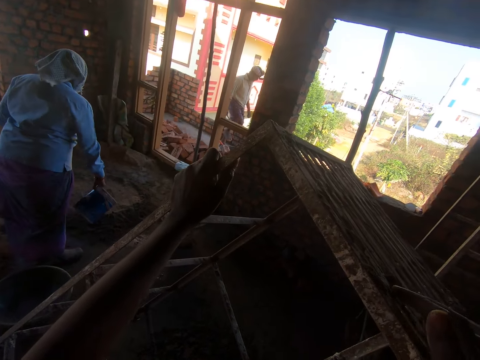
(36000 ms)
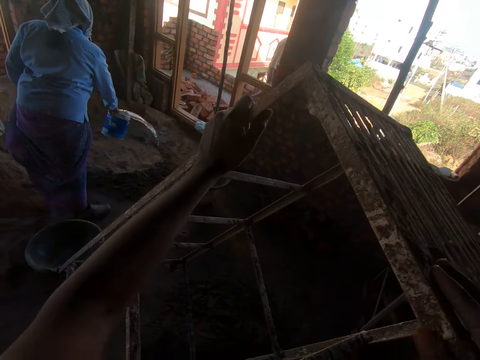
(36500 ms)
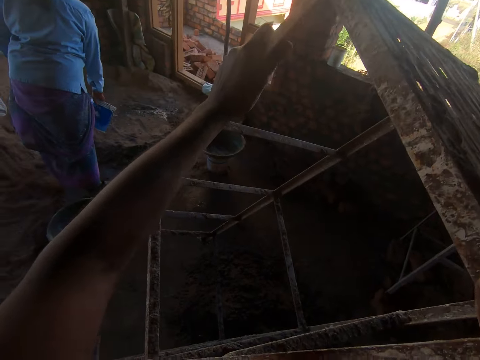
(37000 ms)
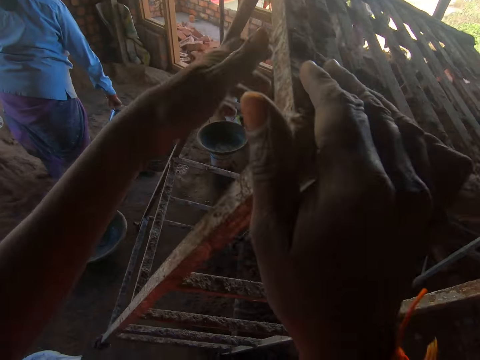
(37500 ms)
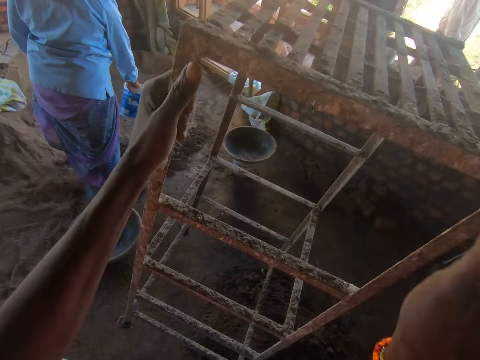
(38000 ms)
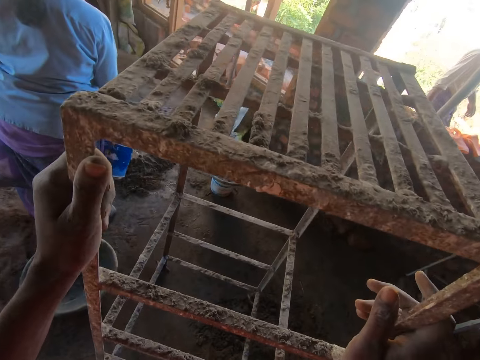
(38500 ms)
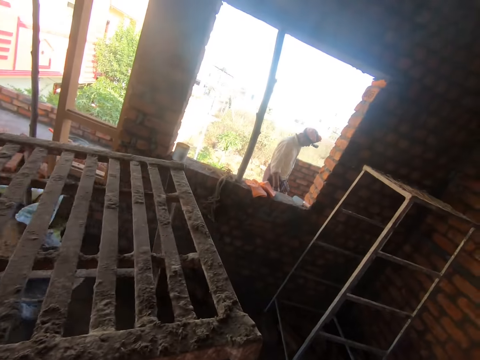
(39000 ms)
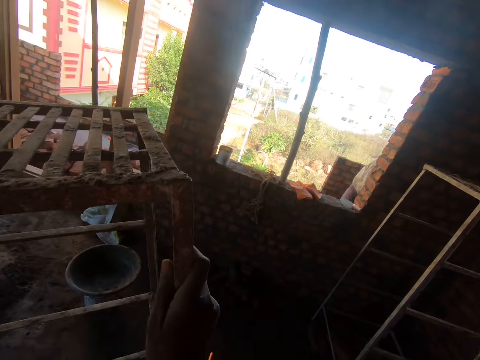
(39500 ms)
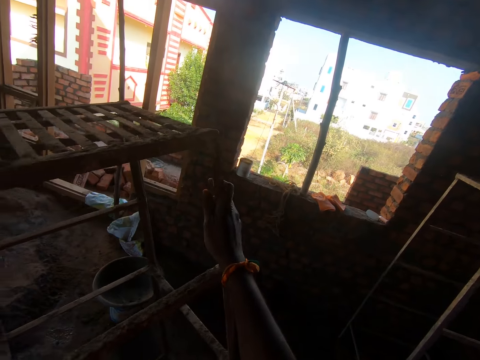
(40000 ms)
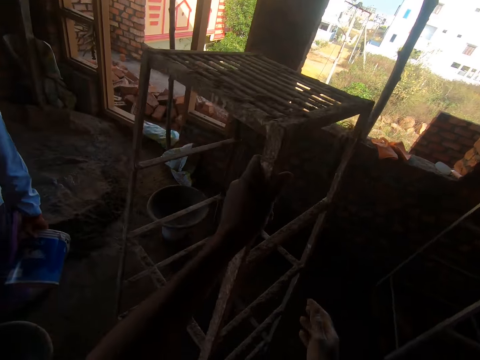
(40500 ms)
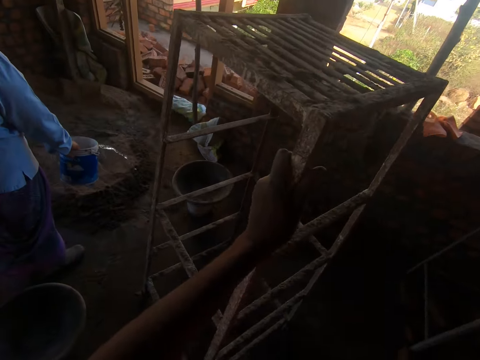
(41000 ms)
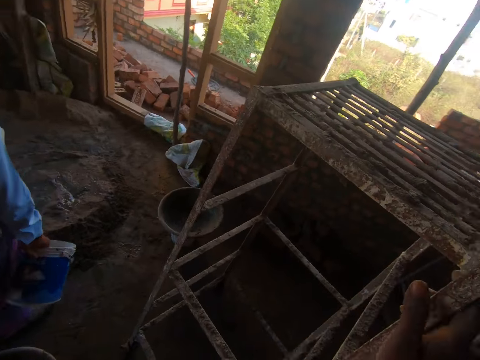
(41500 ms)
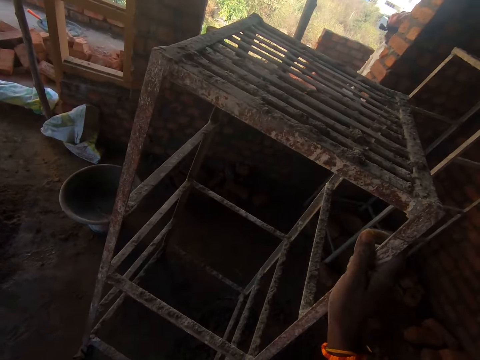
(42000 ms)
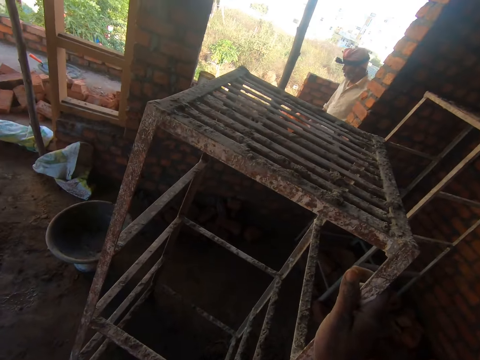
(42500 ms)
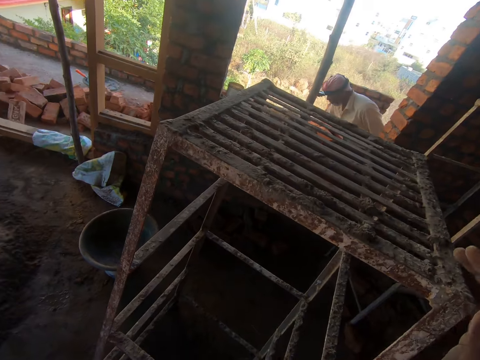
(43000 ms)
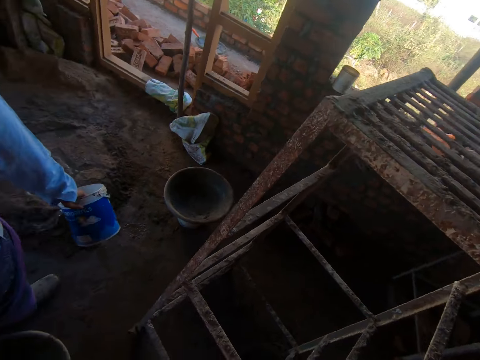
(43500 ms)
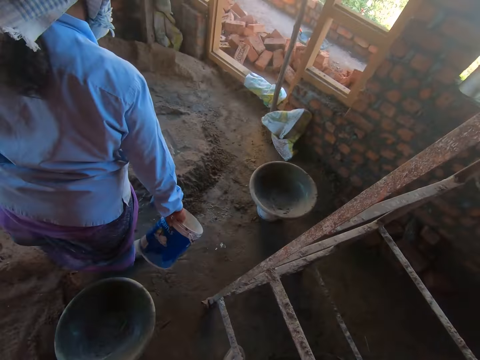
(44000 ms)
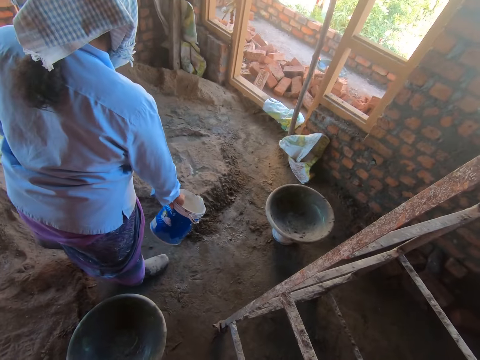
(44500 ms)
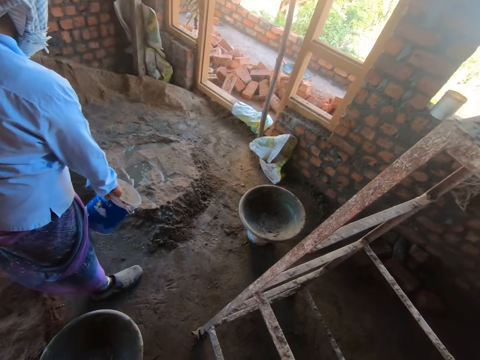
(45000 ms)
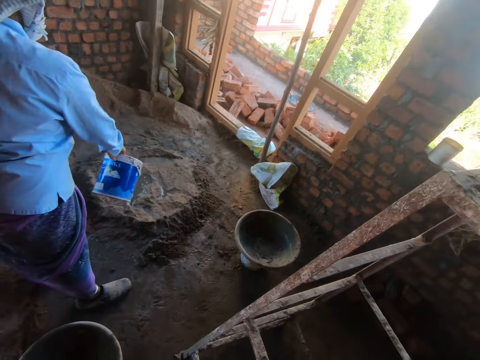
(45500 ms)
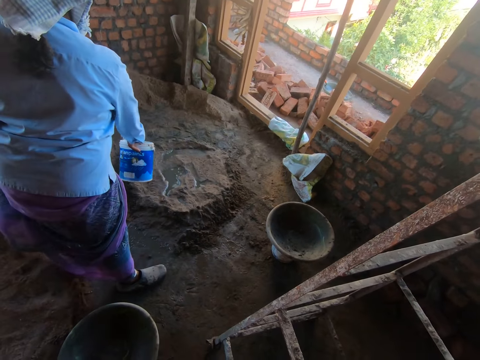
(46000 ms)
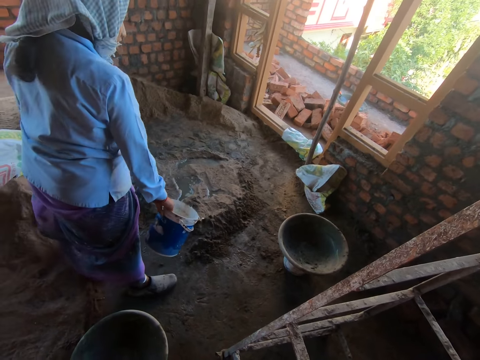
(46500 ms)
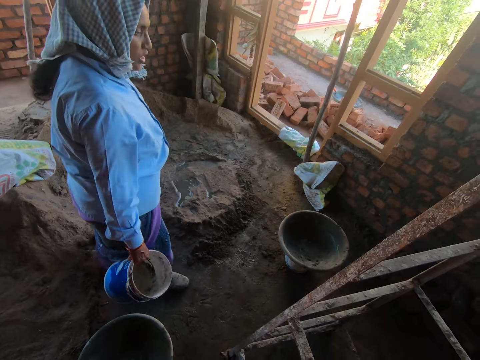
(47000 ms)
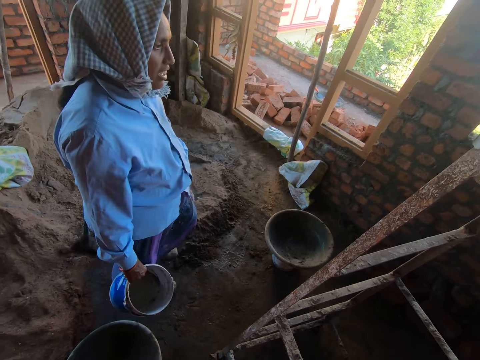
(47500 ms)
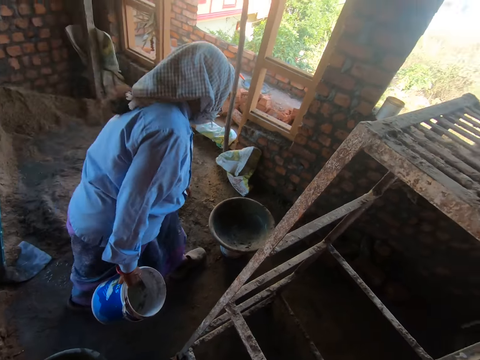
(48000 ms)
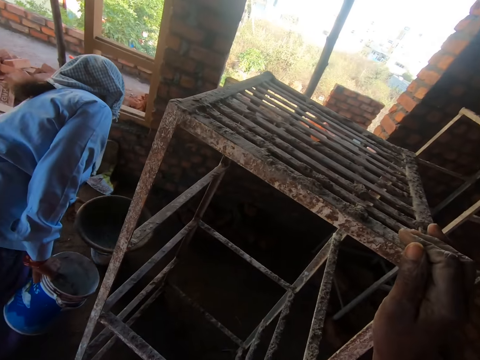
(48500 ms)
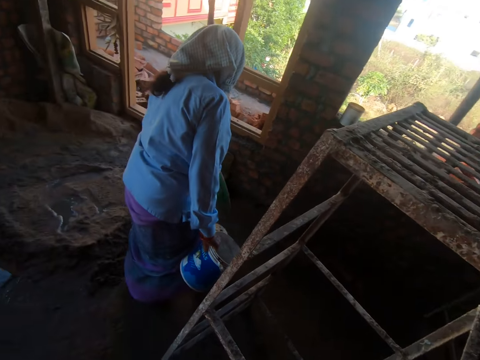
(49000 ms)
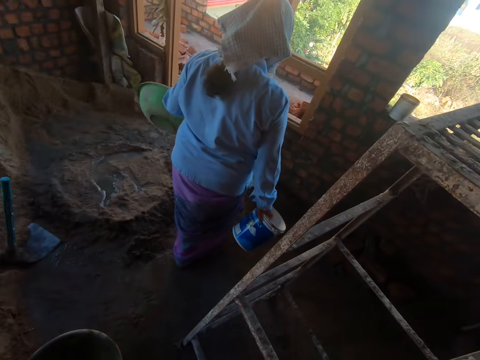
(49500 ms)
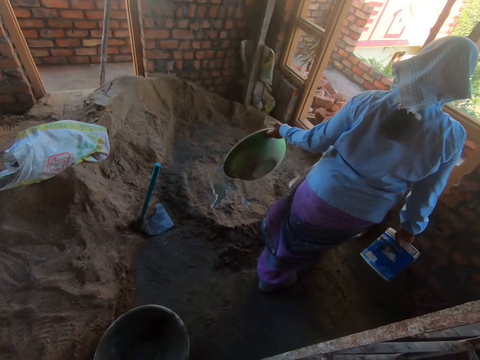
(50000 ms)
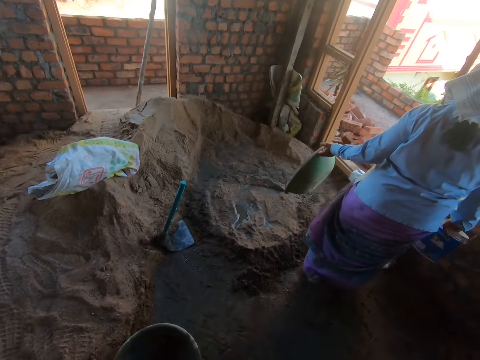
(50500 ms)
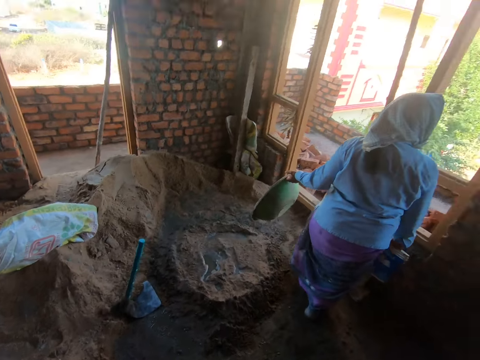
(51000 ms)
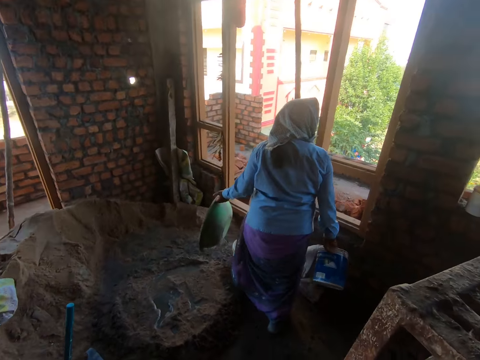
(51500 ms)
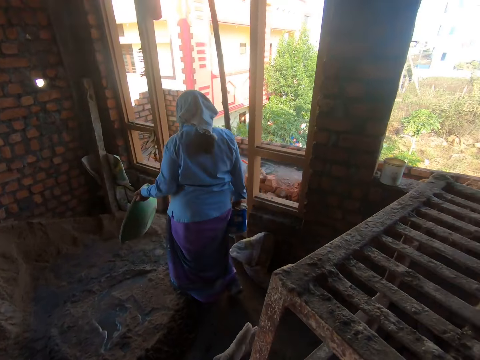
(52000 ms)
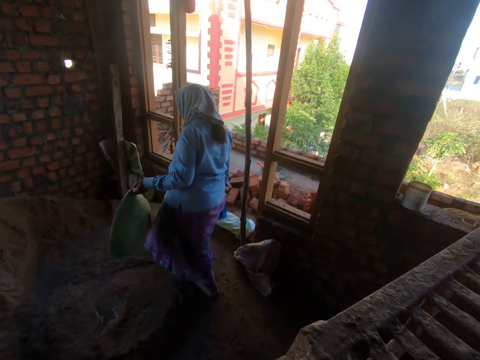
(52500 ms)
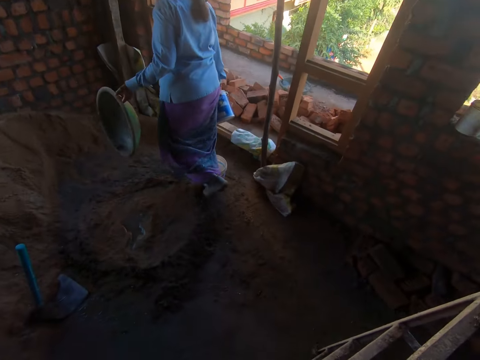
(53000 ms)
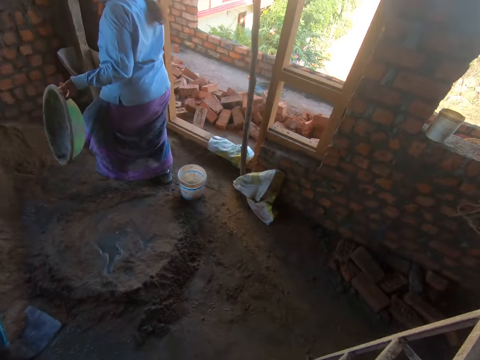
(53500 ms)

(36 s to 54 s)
A woman pours water on the cement on the floor. The camera wearer touches something. They move the ladder. They interact with the woman. They talk. They look around. They talk. The woman picks a basin from the floor. The camera wearer looks around. They interact with the woman.

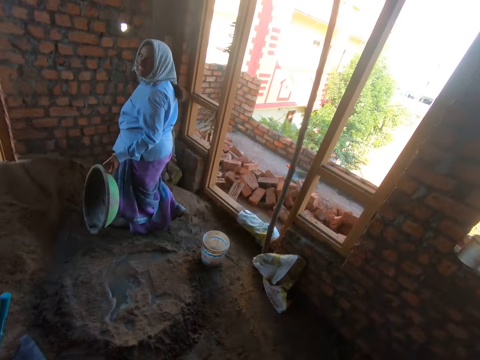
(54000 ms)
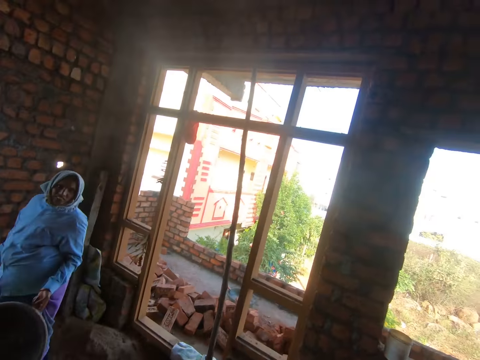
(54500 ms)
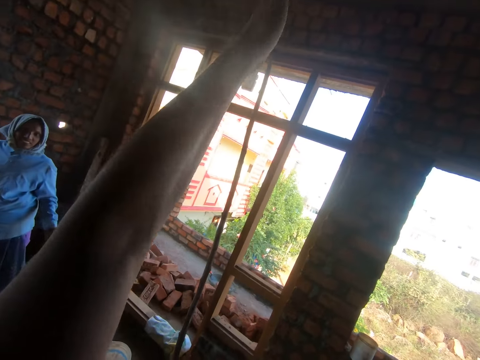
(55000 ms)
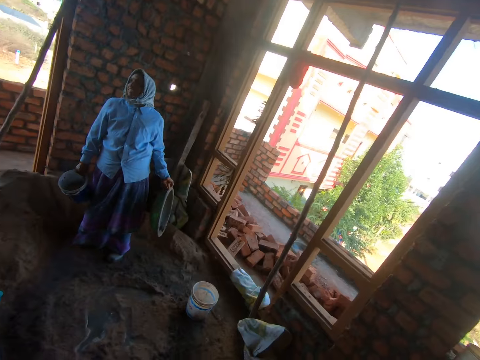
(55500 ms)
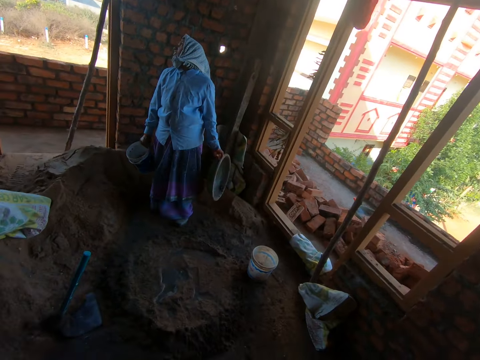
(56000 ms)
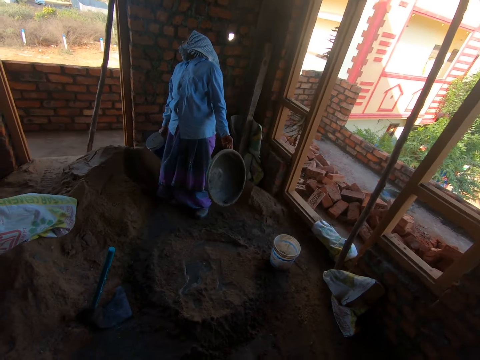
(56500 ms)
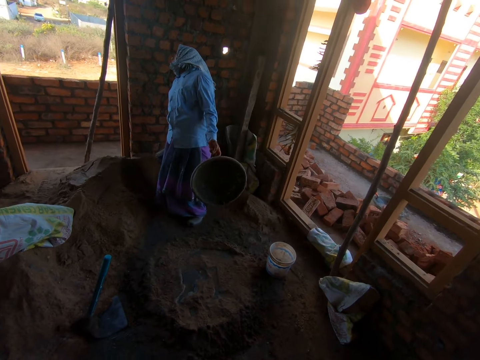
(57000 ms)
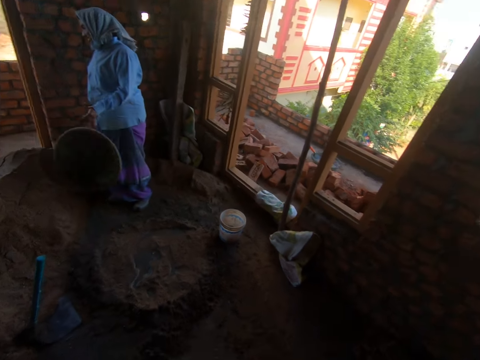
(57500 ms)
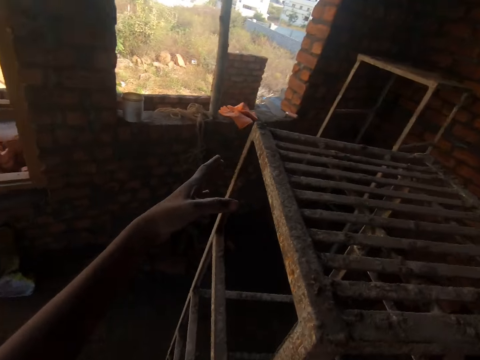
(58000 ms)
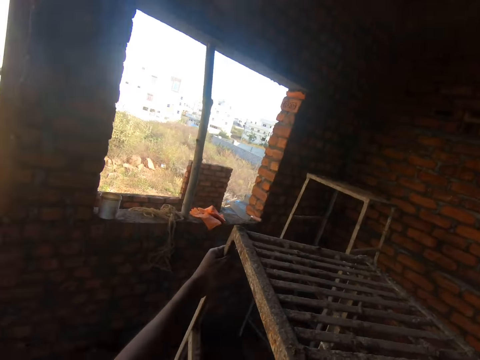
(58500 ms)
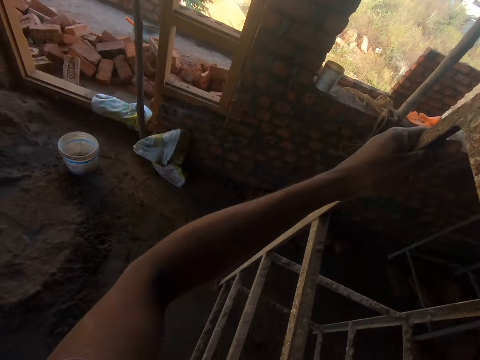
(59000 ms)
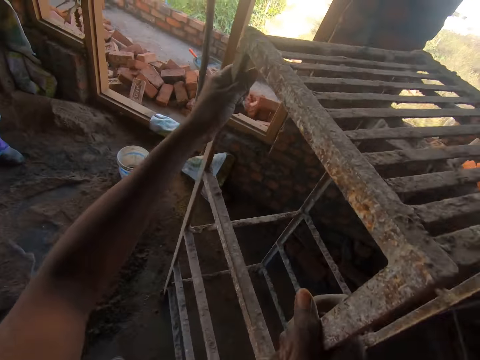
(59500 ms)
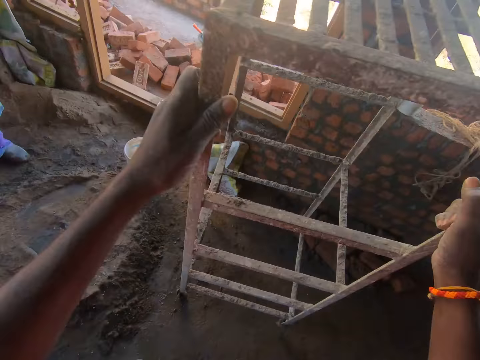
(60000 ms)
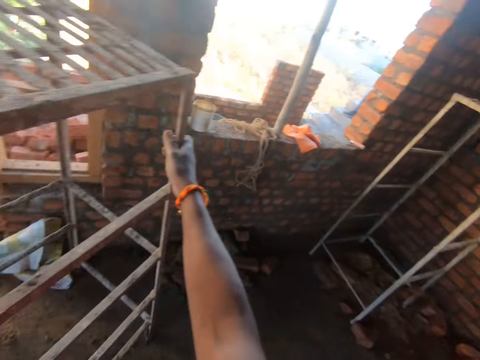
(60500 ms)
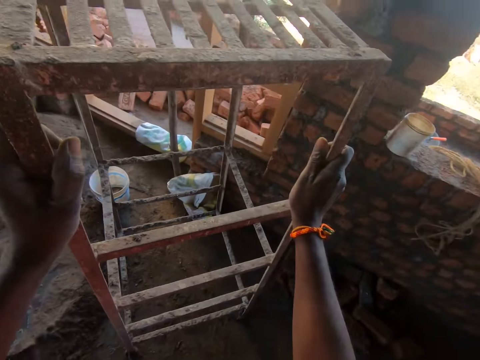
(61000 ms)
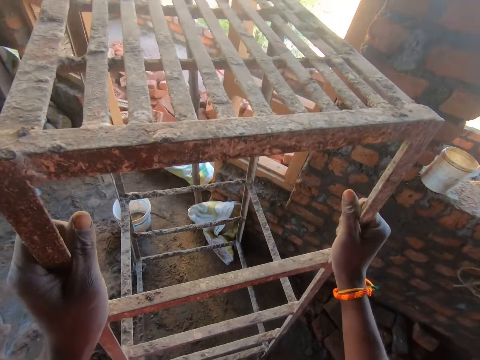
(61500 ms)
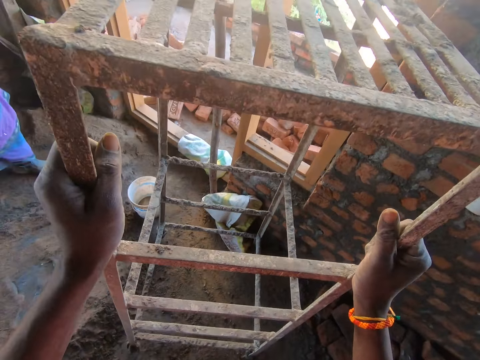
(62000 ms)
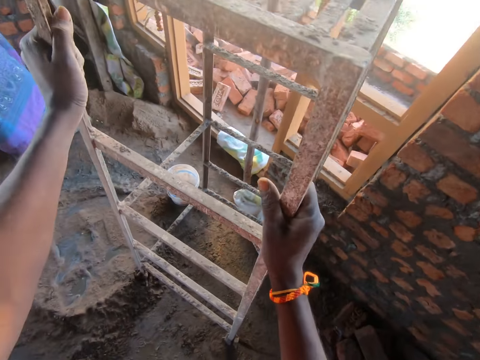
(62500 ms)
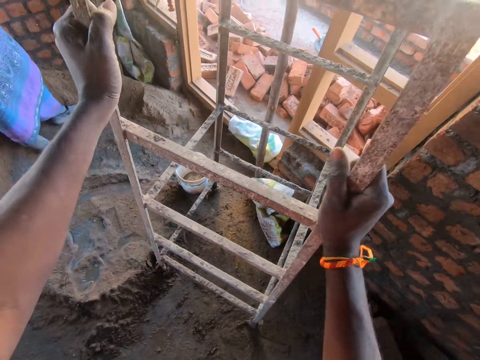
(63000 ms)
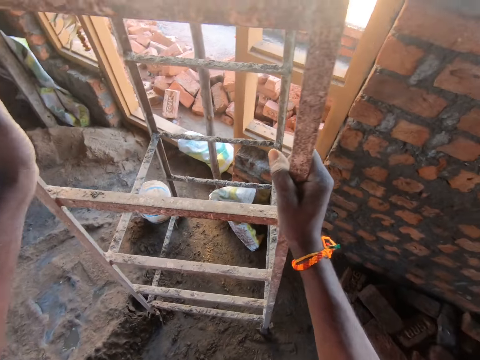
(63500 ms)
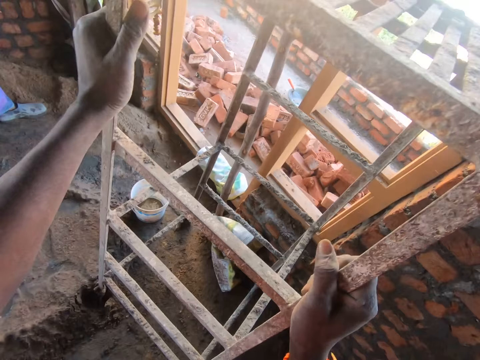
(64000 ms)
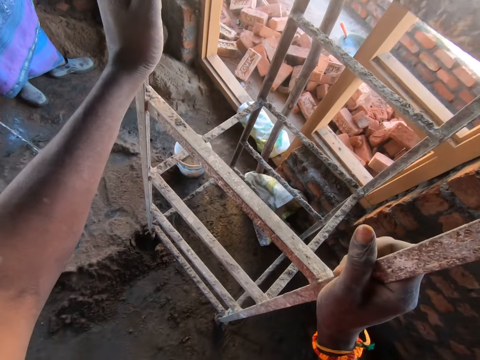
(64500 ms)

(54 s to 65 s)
The camera wearer points the hand. They raise the hand. They touch the ladder. They look around. They move the ladder. They touch something. They interact with a woman.
